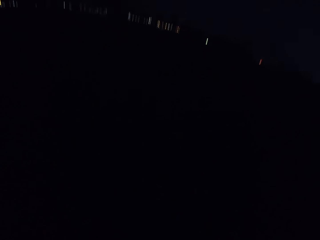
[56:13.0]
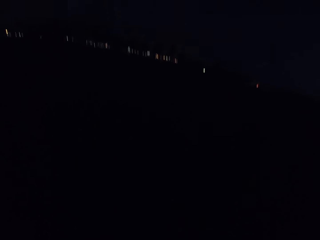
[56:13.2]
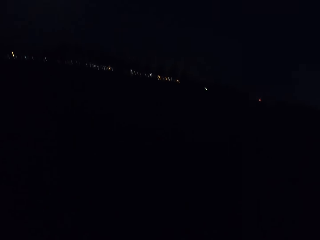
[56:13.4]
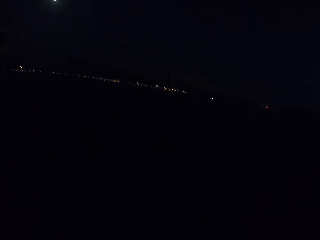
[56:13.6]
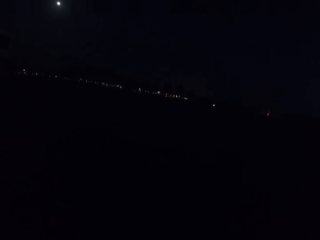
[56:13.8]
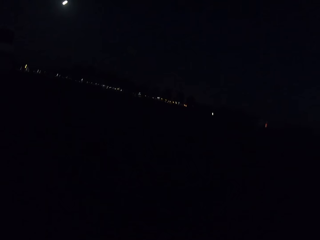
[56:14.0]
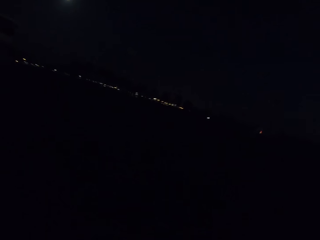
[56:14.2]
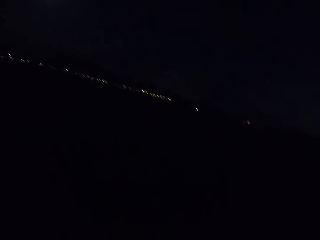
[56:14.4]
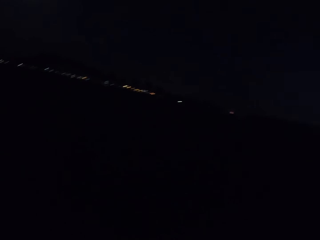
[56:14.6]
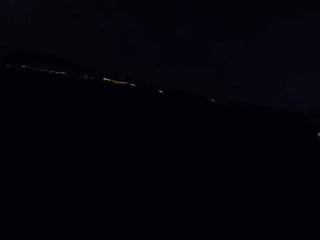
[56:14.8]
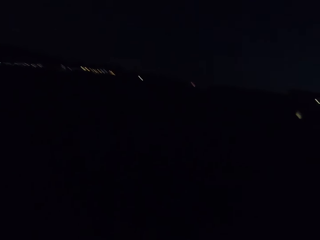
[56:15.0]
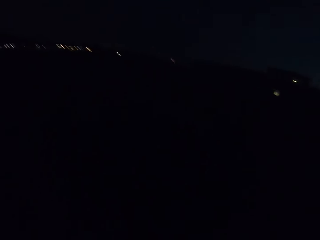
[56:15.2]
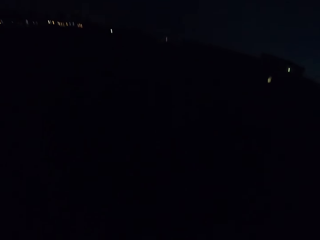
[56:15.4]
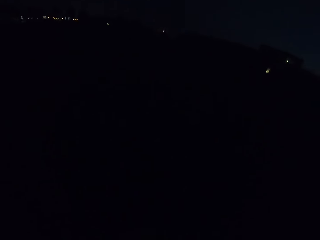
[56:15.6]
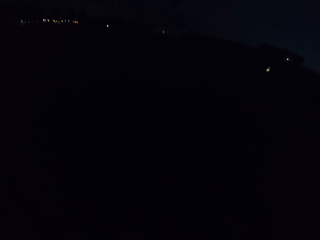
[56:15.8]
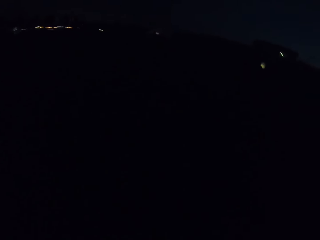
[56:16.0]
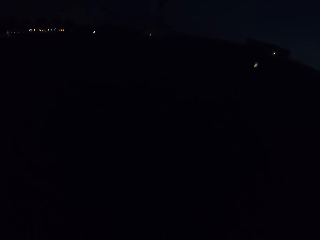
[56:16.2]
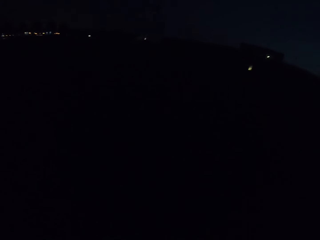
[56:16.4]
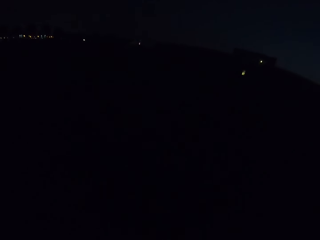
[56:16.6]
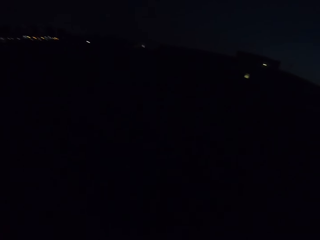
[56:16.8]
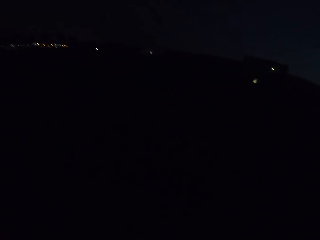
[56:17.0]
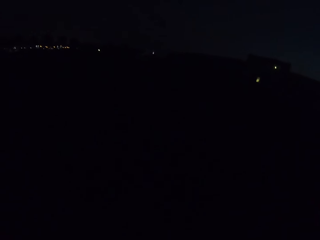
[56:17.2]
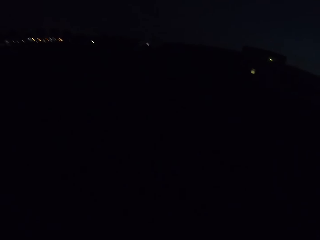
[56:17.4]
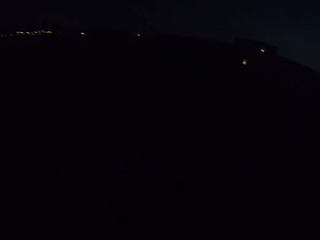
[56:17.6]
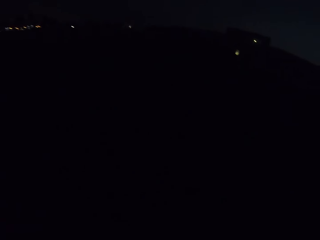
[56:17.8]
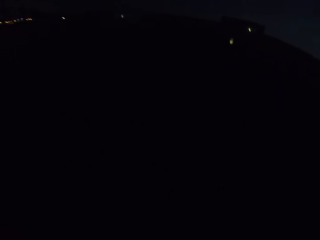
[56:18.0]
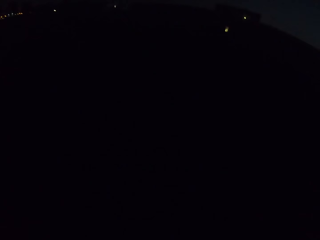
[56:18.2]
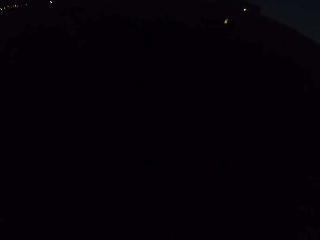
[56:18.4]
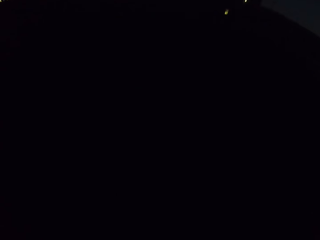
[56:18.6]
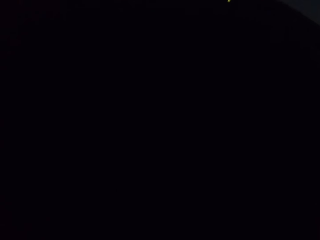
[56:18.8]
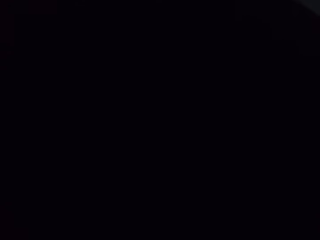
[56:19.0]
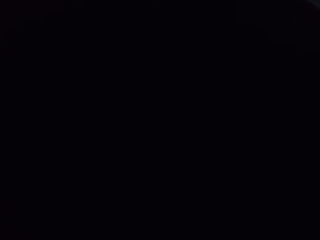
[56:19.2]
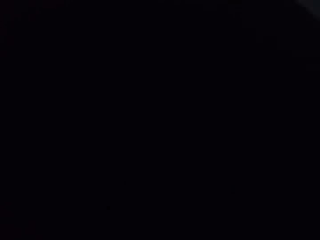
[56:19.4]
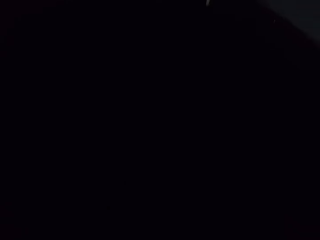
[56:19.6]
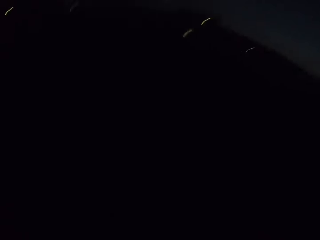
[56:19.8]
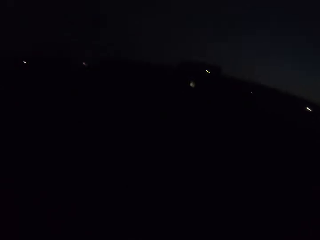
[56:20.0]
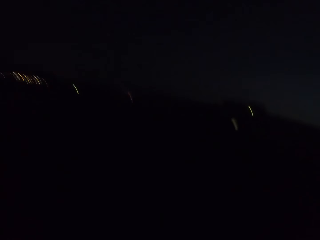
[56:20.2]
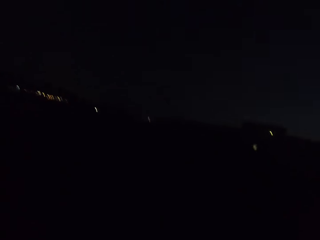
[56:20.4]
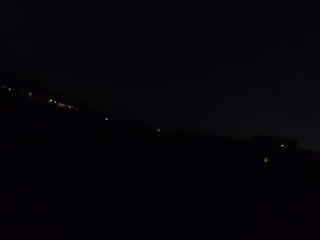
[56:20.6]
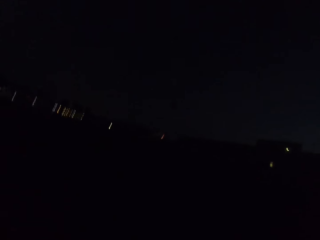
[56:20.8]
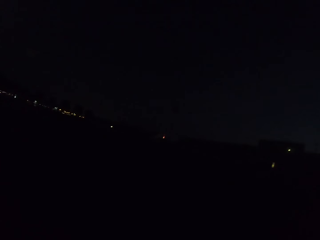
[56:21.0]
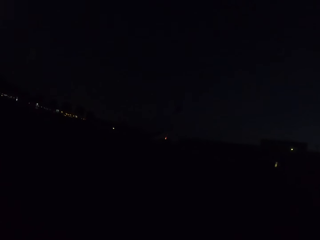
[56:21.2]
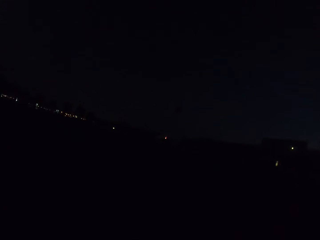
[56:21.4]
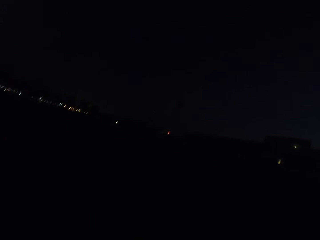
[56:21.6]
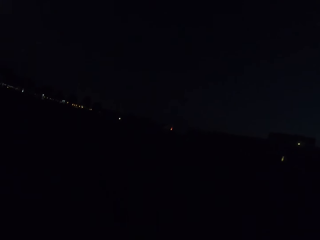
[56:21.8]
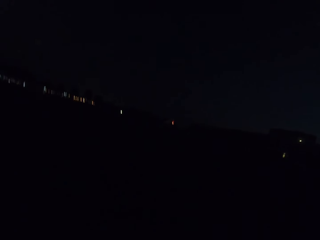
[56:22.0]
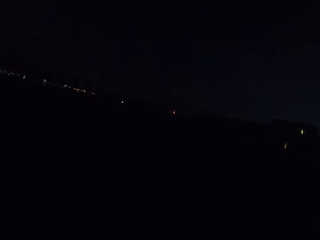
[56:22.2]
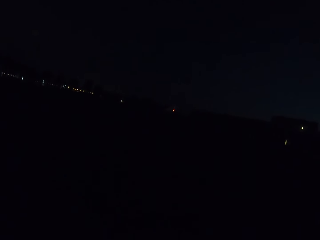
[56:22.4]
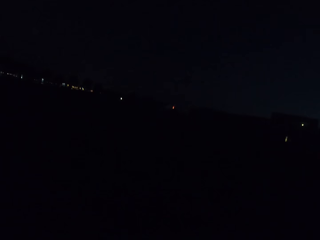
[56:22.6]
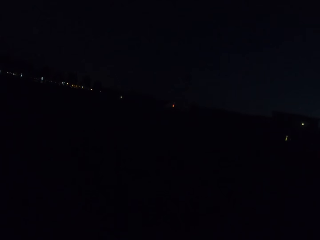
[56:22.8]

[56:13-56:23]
The camera wearer looks around. They walk on the road. They look around.

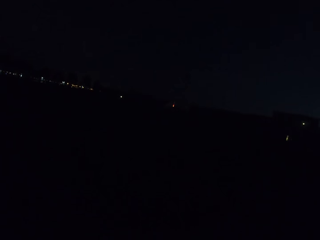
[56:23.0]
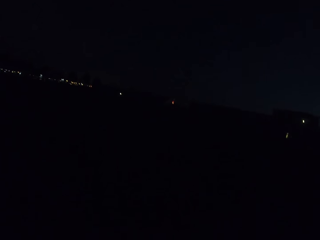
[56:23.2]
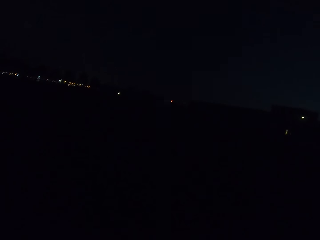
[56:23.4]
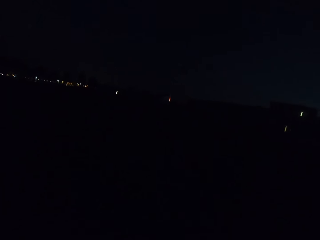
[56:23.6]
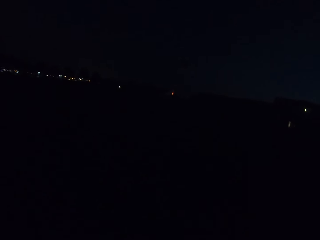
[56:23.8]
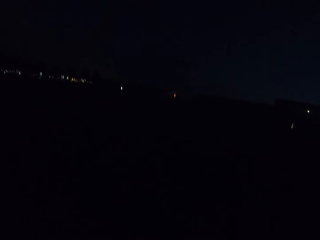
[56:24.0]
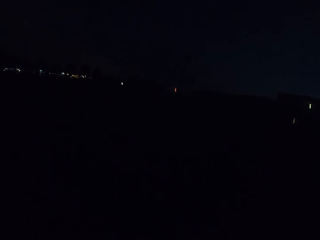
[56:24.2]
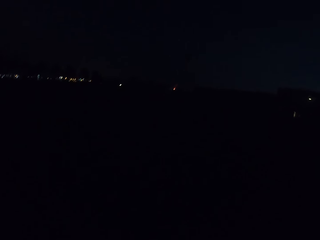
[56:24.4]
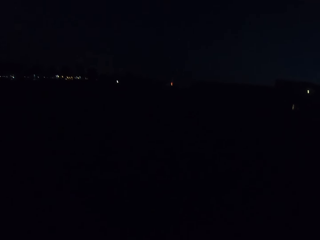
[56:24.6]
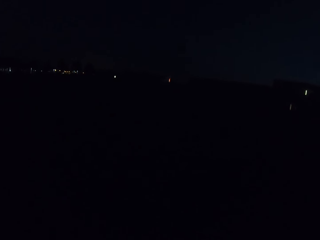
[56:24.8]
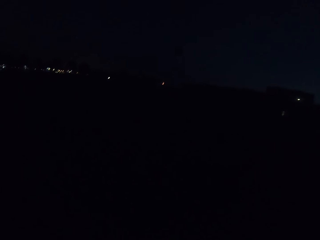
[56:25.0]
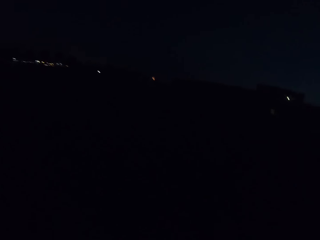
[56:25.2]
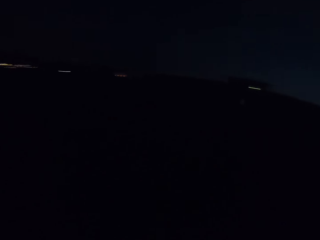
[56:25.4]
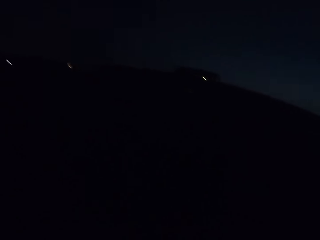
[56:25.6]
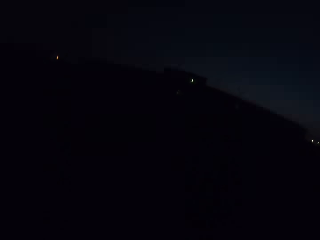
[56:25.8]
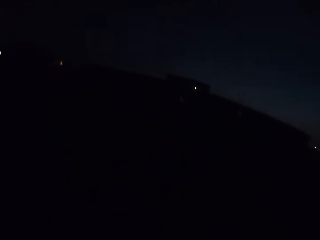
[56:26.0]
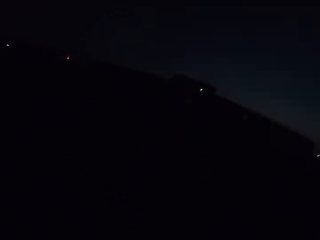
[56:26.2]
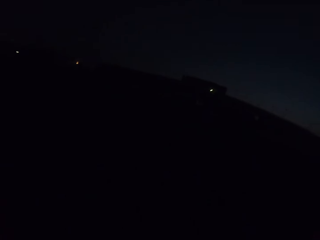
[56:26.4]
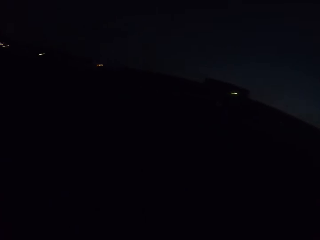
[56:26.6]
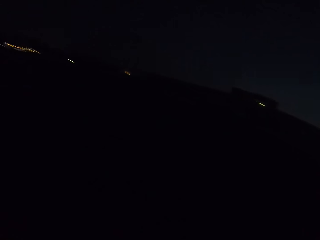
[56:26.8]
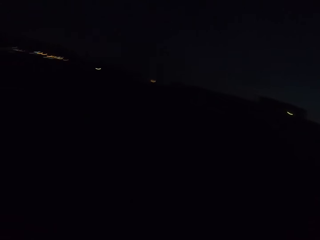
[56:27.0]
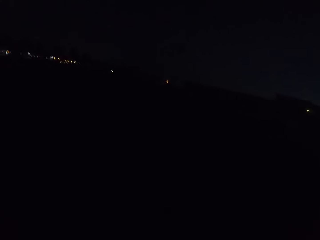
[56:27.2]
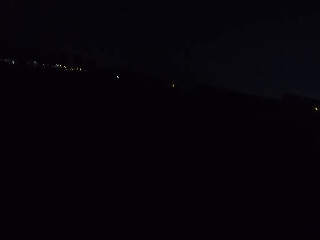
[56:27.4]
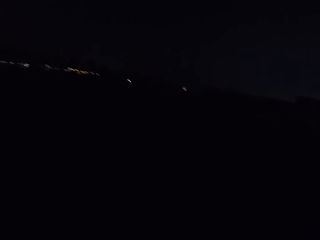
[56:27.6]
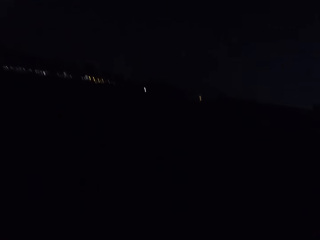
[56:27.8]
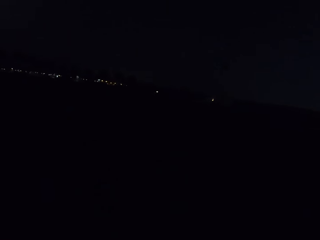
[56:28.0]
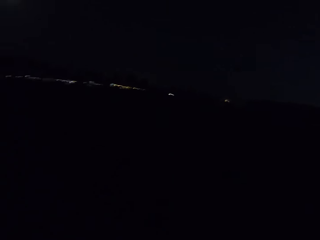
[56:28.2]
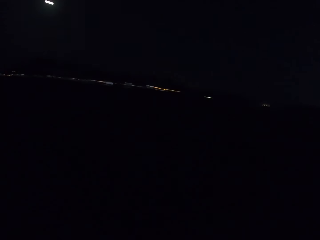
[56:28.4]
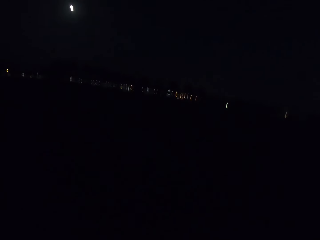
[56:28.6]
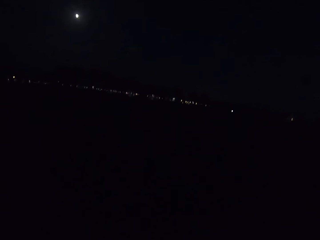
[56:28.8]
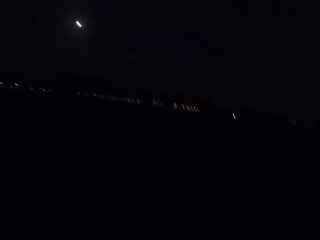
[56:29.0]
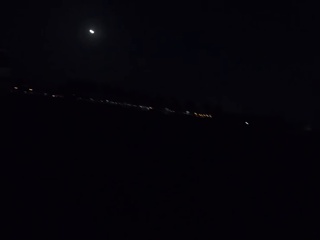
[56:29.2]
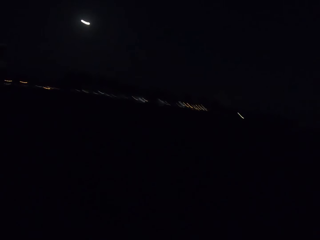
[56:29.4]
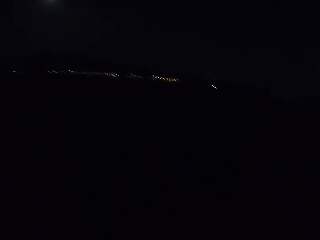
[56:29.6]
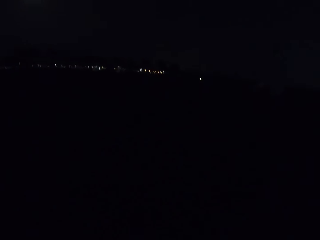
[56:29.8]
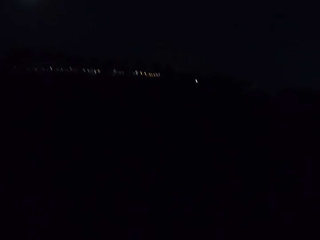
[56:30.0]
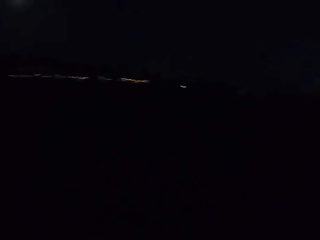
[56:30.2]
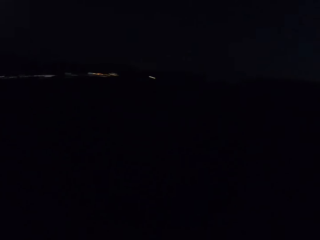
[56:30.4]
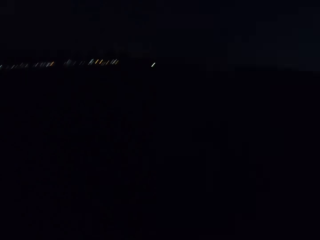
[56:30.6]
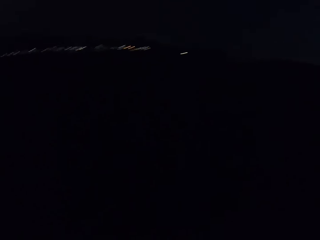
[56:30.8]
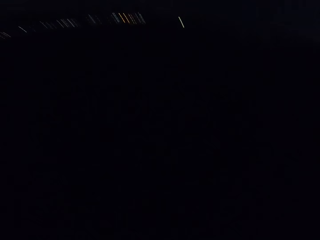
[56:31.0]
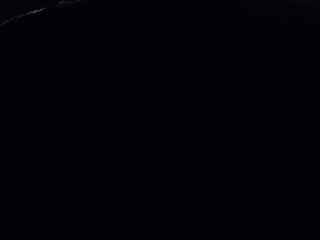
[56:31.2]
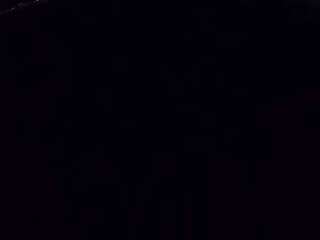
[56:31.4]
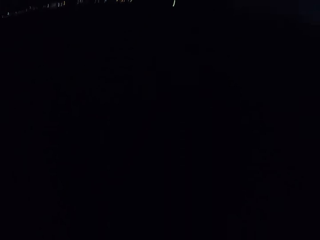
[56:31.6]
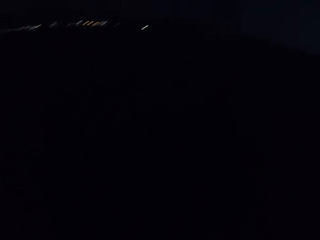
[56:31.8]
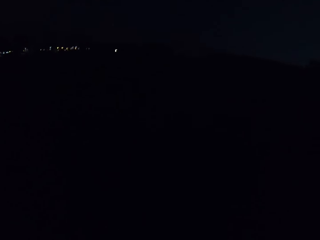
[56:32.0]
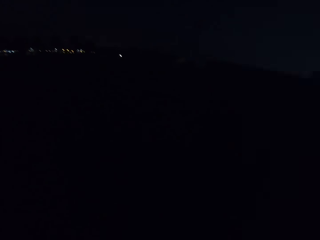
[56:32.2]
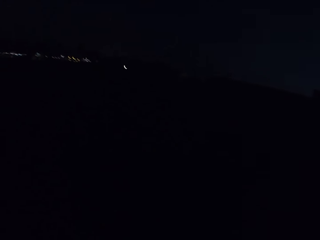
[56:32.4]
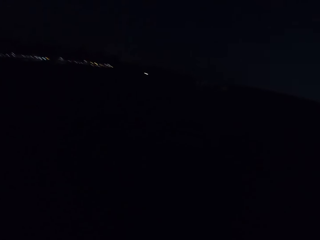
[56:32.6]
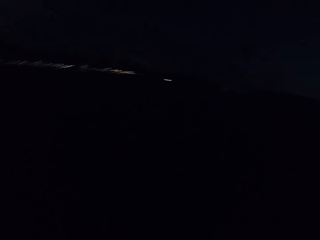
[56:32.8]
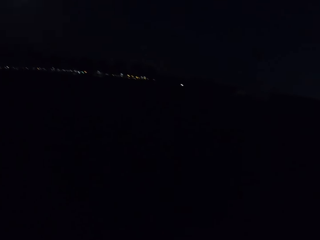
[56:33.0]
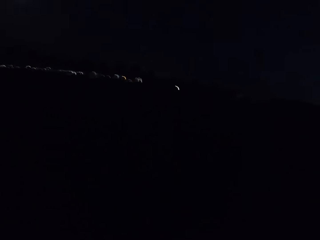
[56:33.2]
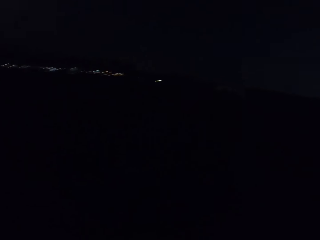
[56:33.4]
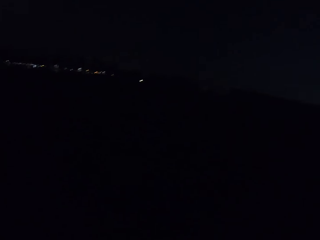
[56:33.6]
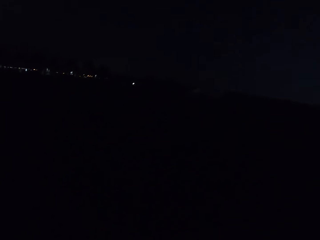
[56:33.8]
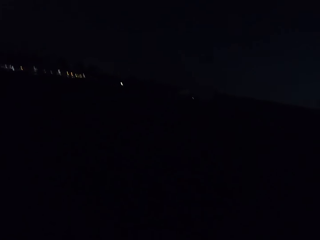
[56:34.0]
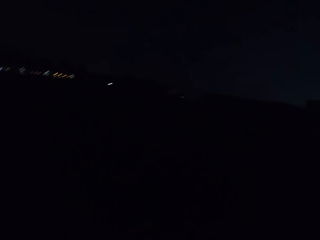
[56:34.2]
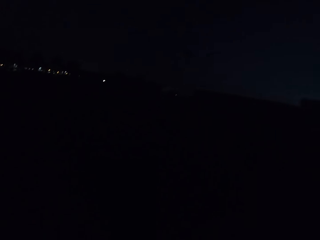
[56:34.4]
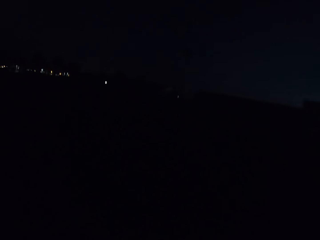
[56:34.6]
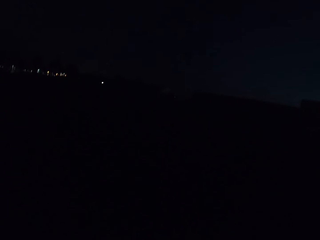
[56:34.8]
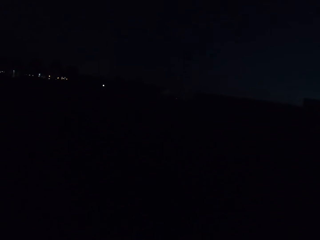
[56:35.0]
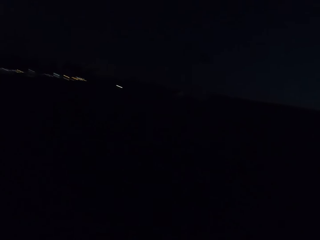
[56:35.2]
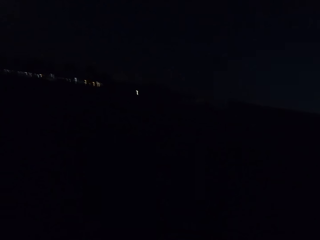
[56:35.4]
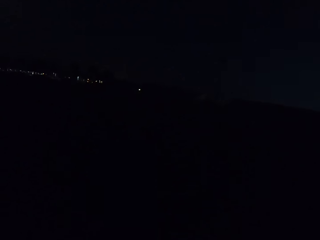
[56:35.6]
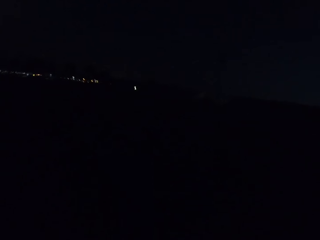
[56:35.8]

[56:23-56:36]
The camera wearer walks on the road. They look around. They look around again. They walk on the road. They look around.
